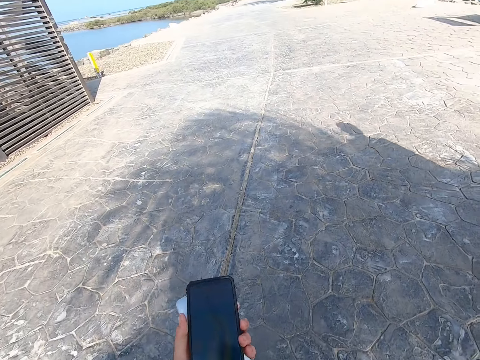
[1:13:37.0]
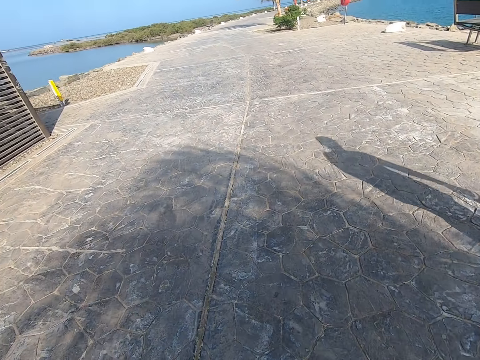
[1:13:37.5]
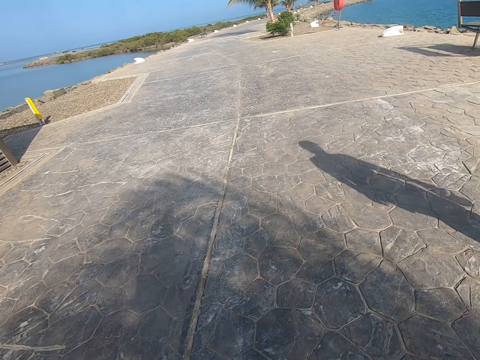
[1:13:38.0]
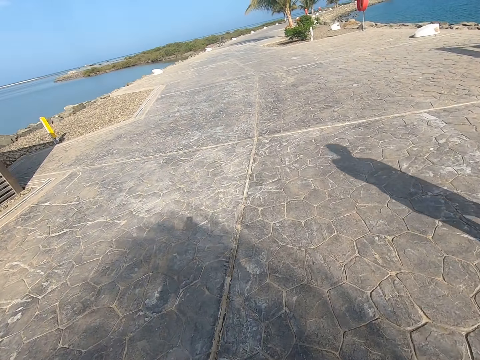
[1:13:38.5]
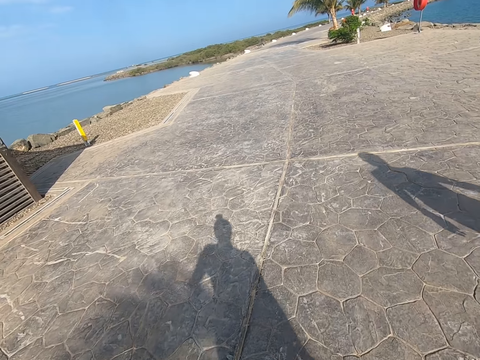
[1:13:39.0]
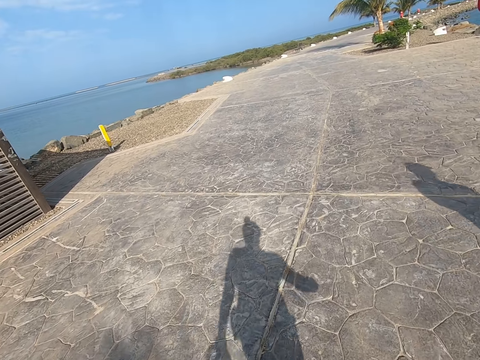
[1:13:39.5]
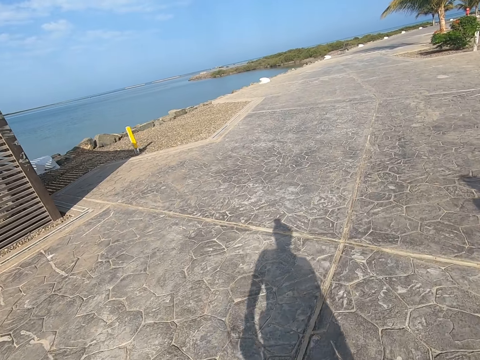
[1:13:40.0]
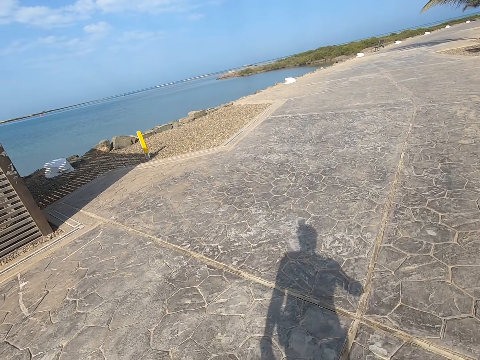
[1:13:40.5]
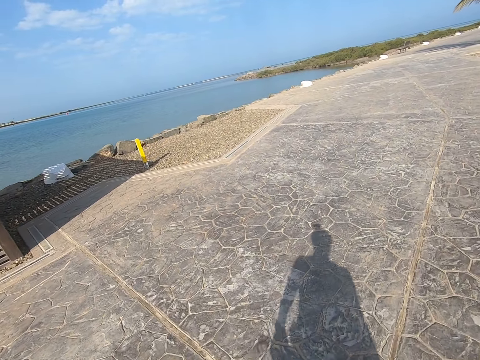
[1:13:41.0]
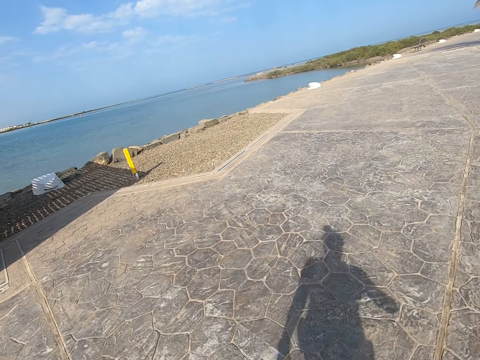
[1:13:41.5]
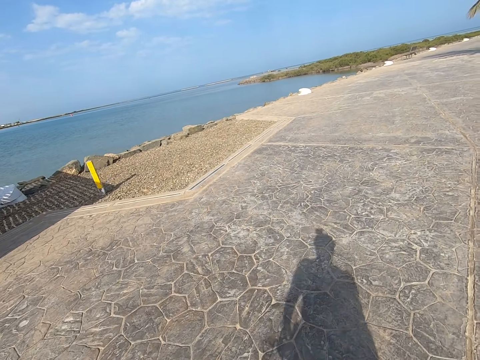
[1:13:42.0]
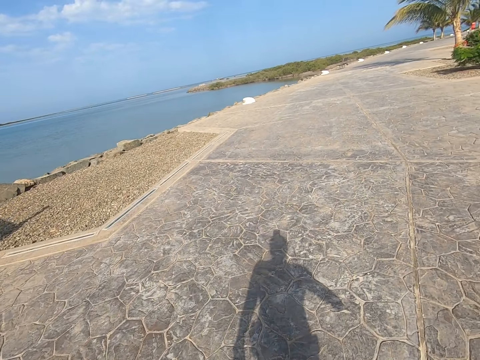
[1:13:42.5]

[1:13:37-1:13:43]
The camera wearer walks on the beach park.

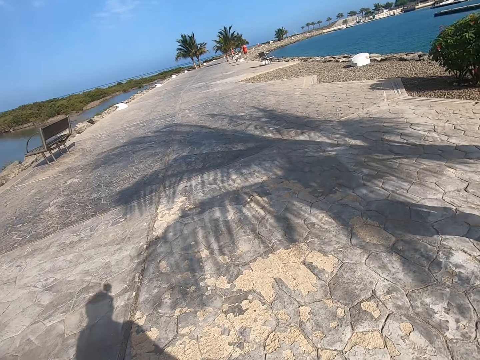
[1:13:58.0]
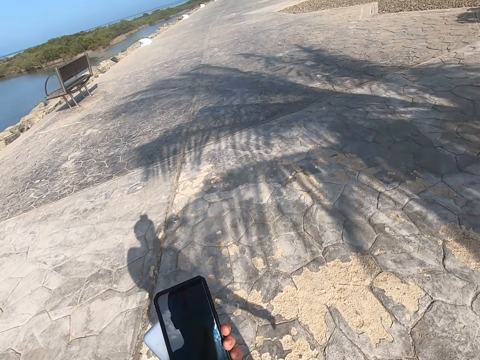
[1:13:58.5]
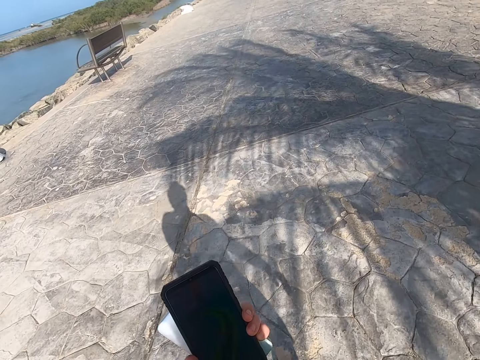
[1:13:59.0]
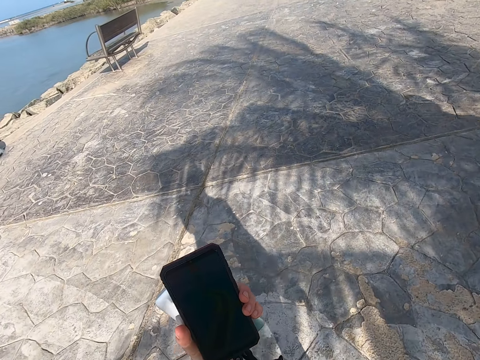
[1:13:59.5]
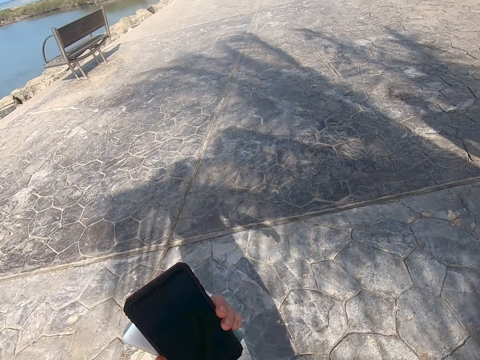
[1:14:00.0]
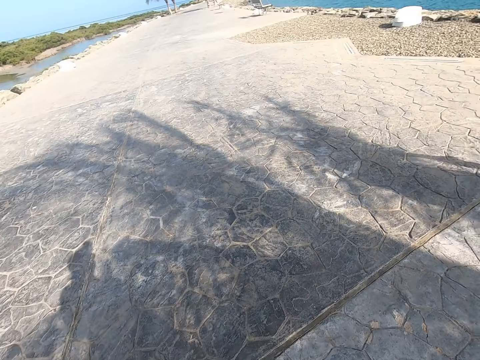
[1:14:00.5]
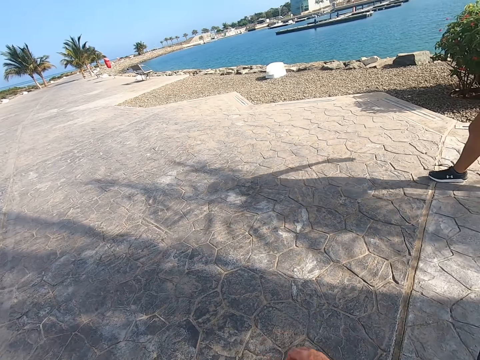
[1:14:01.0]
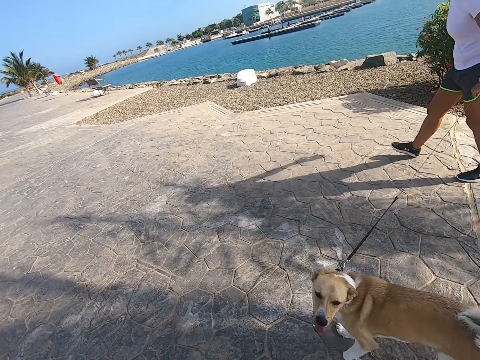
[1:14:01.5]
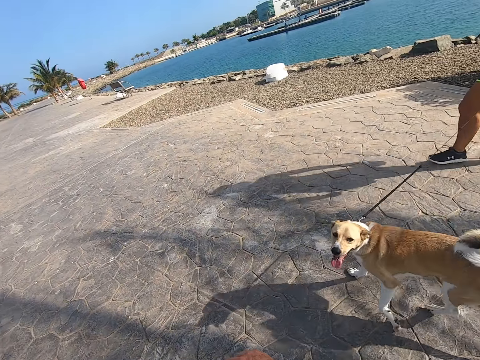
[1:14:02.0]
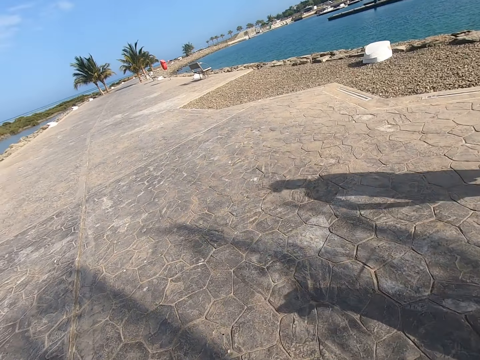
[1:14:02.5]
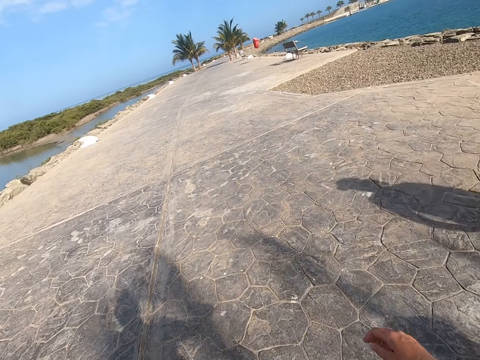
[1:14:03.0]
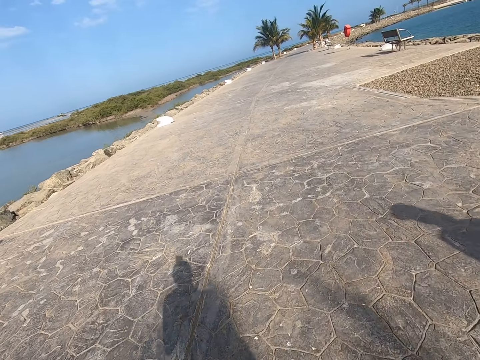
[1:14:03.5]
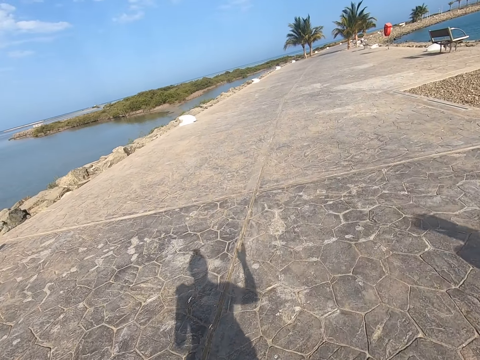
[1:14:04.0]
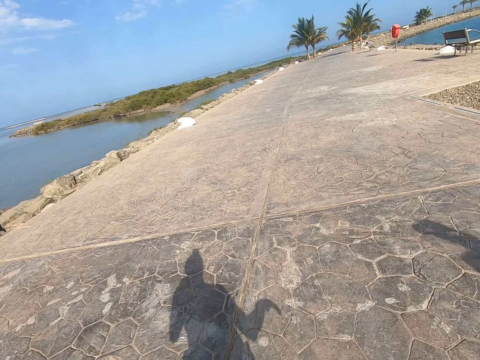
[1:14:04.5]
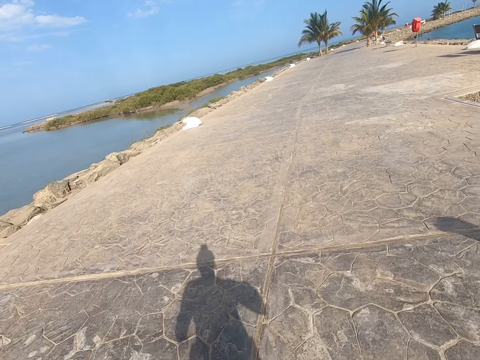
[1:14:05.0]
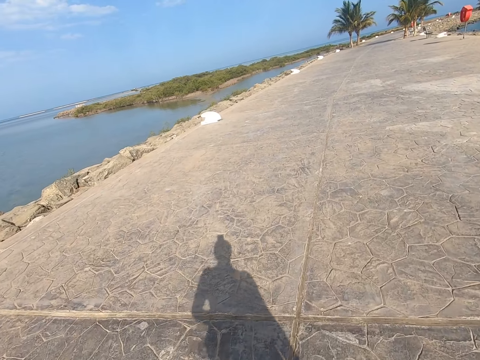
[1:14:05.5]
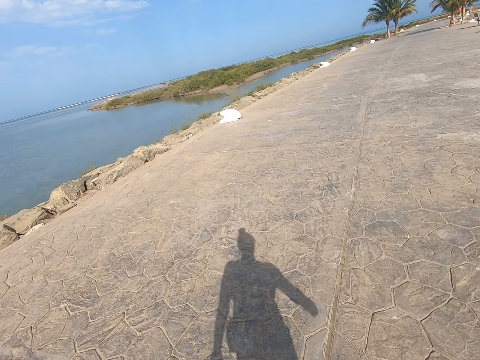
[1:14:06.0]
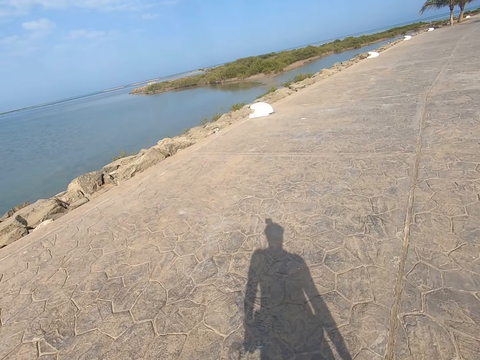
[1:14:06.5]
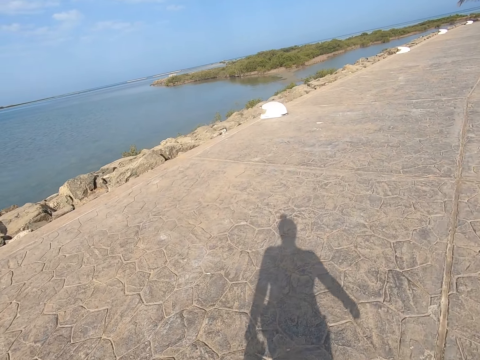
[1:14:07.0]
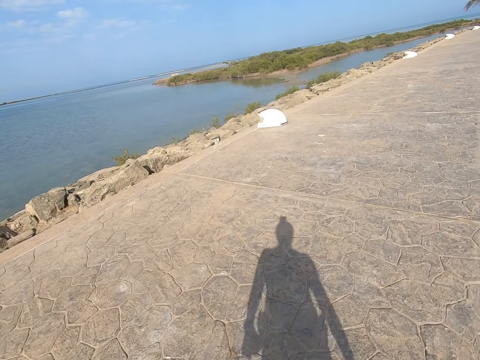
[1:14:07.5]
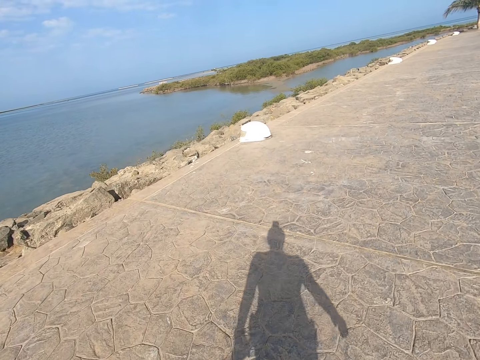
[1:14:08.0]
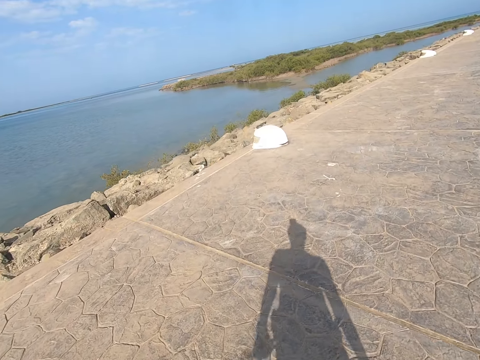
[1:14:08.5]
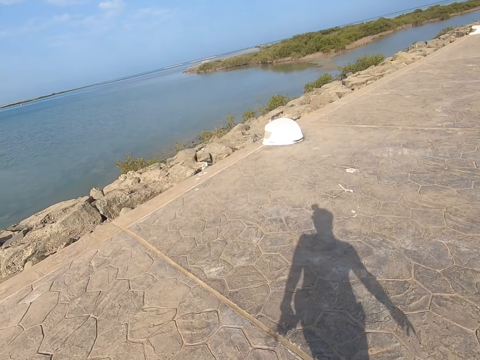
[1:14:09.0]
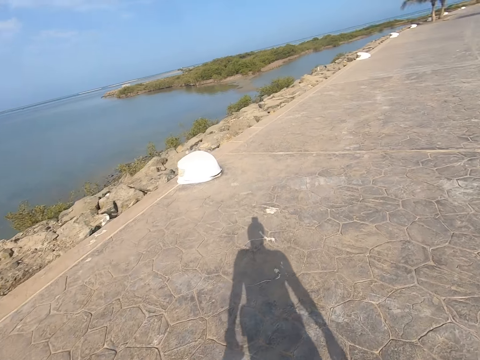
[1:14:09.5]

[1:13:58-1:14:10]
The camera wearer holds up the cell phone on the left hand and stares at the phone. A woman walks a dog on the beach park. The woman controls the dog. The camera wearer walks on the beach park.

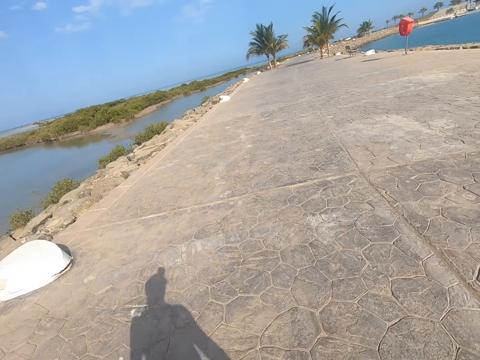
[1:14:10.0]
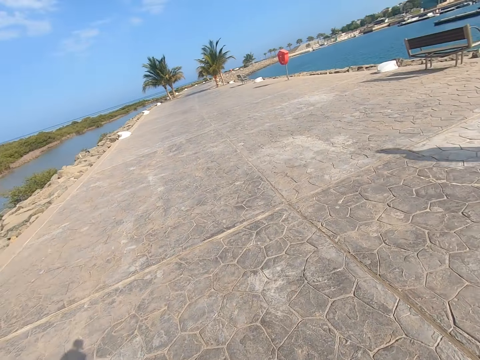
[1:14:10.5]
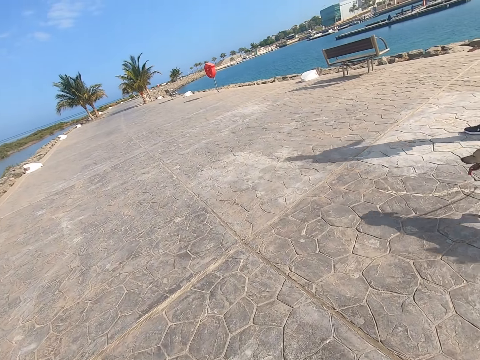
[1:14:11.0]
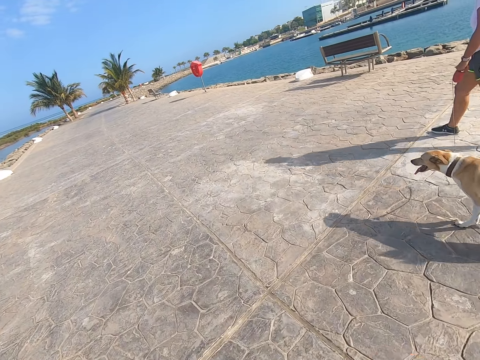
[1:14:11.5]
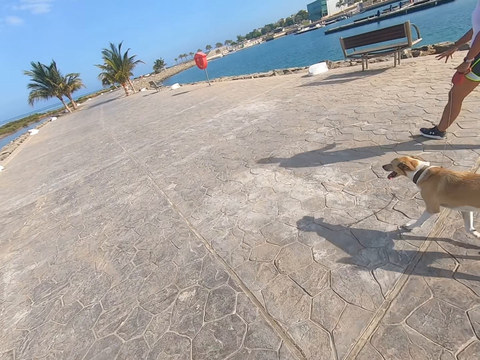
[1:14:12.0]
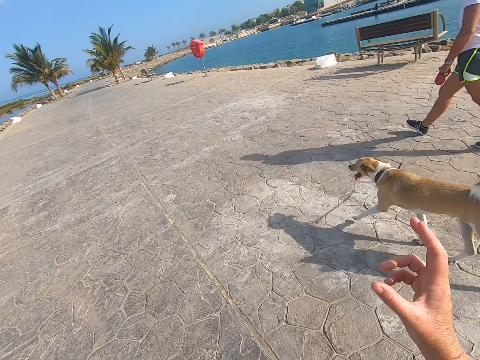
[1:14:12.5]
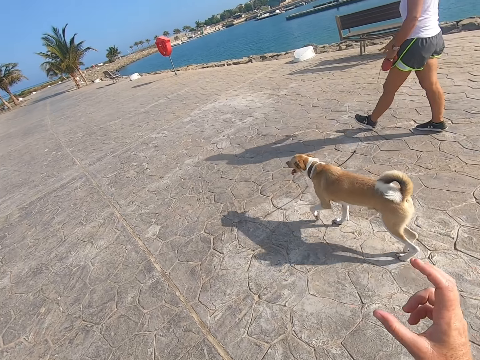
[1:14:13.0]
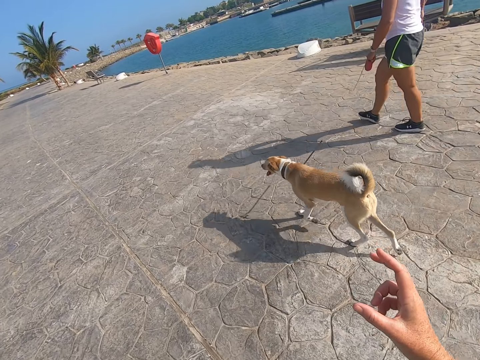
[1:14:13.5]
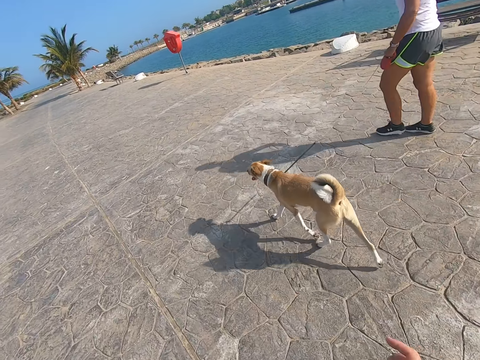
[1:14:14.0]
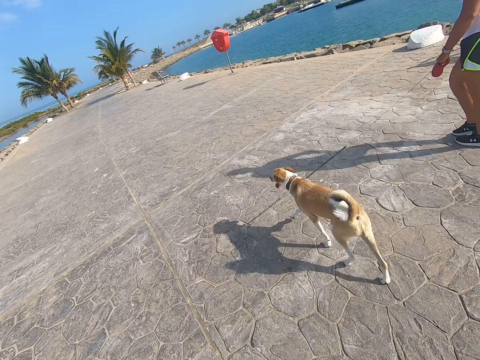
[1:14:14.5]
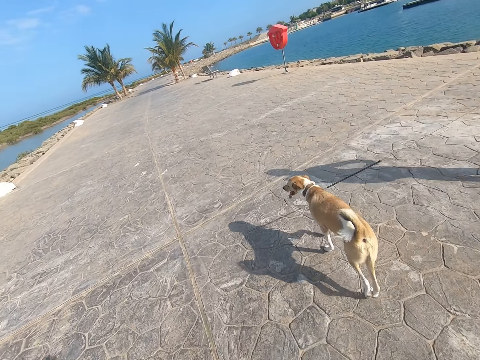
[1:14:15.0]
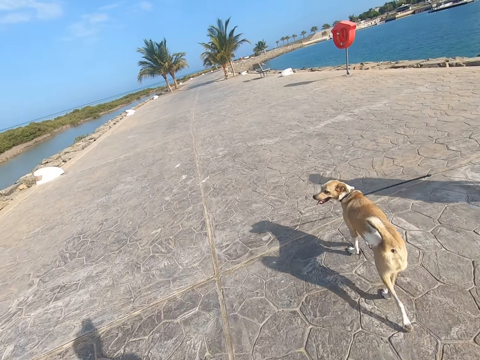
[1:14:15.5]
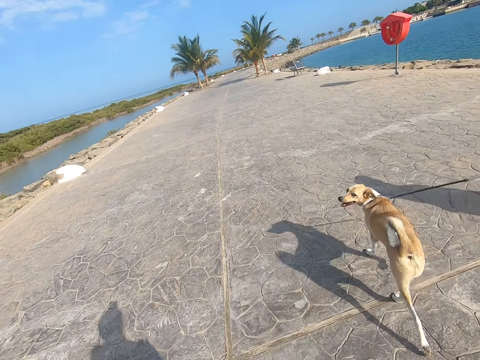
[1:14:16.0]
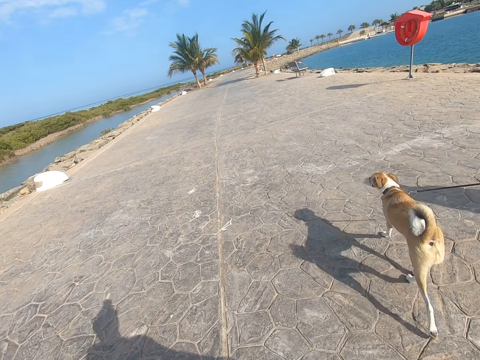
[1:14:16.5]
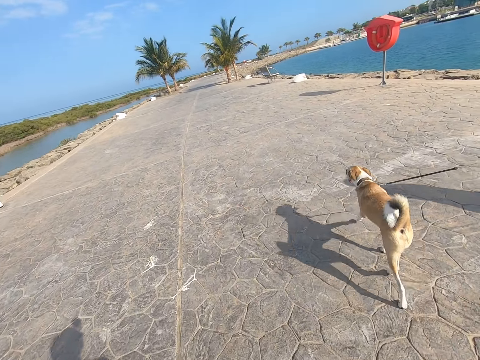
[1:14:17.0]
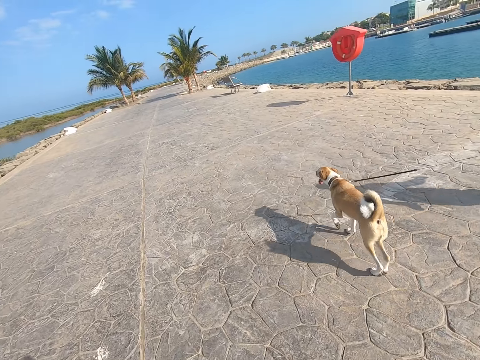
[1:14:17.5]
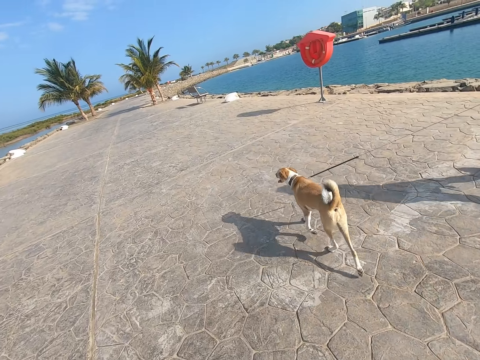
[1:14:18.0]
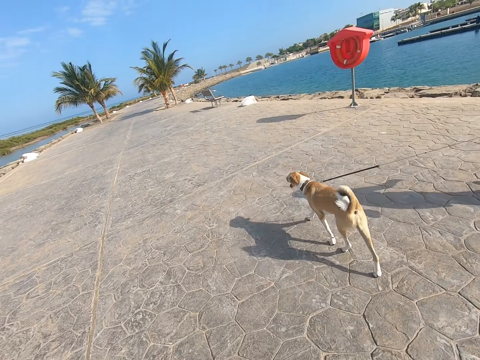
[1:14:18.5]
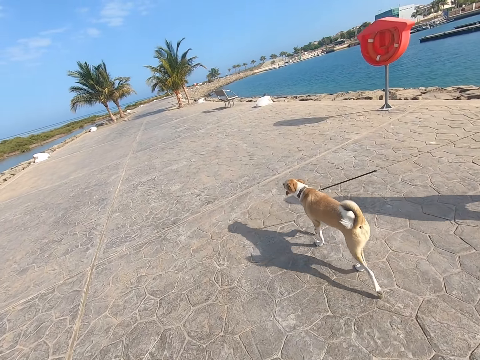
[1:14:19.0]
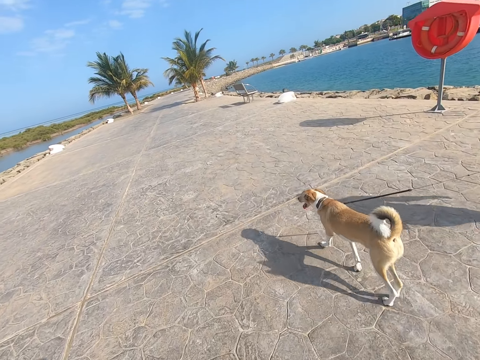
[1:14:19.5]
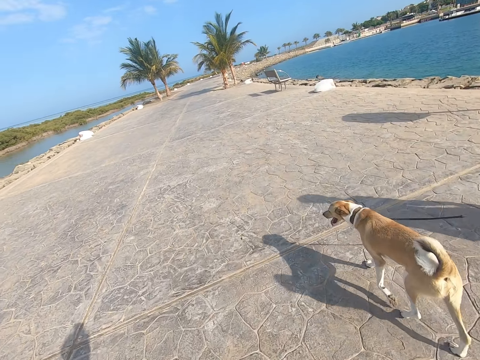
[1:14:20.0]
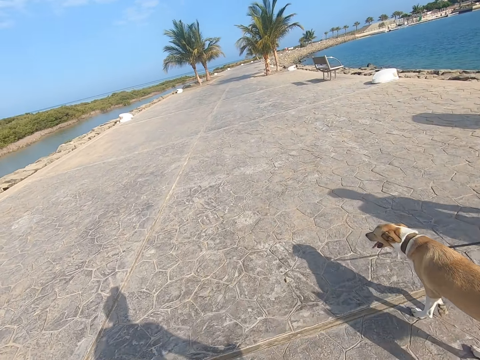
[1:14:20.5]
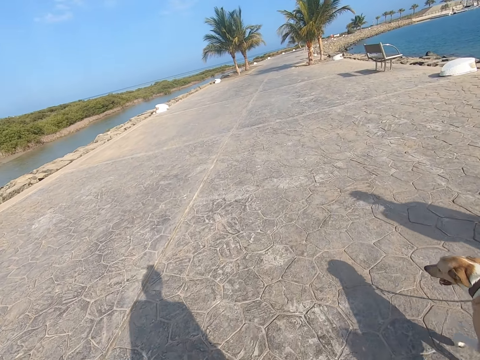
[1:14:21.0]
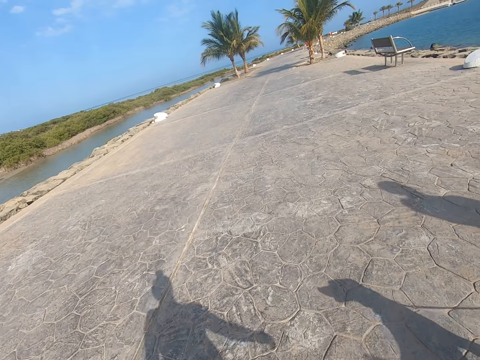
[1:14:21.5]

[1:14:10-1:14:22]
A woman walks a dog on the beach park. The camera wearer walks down the park.
